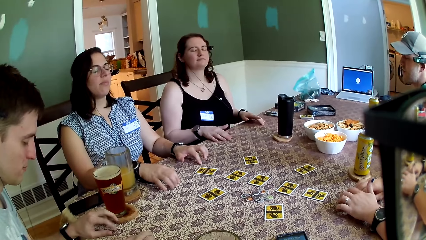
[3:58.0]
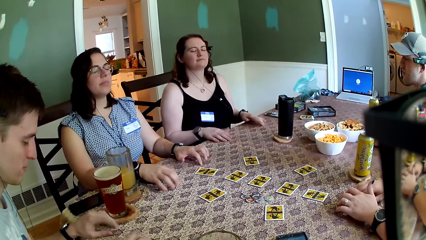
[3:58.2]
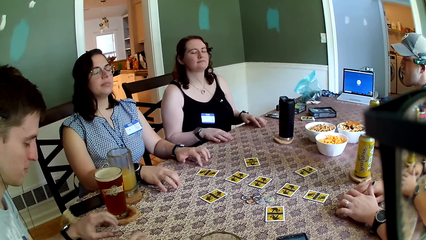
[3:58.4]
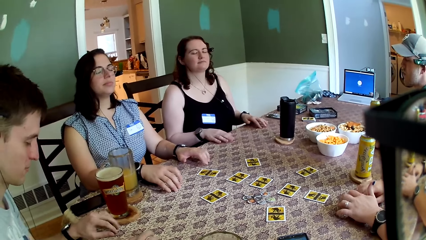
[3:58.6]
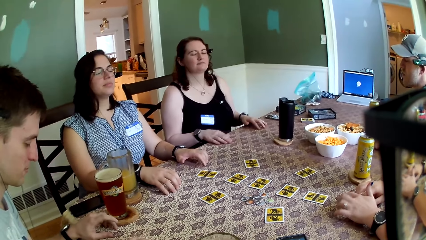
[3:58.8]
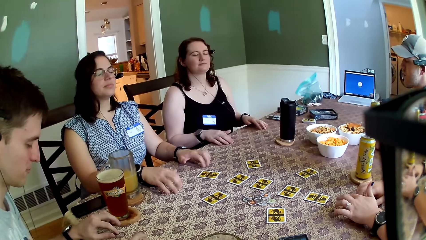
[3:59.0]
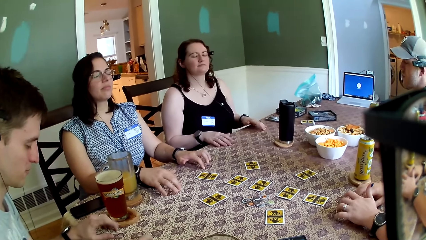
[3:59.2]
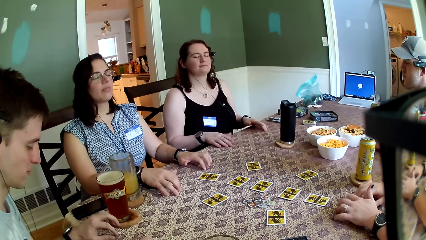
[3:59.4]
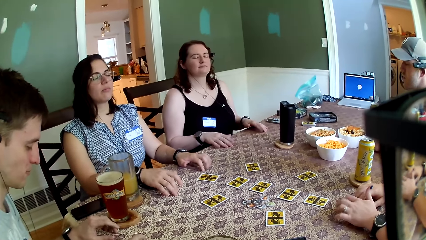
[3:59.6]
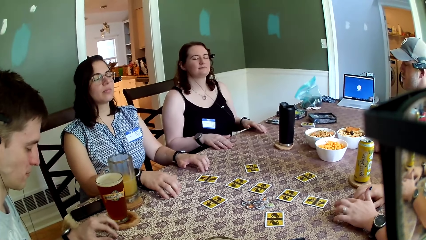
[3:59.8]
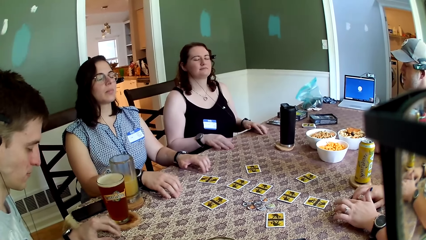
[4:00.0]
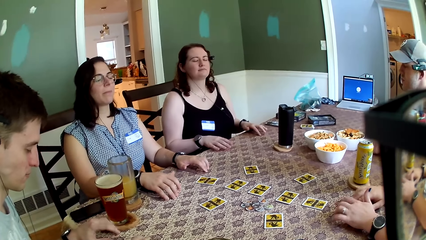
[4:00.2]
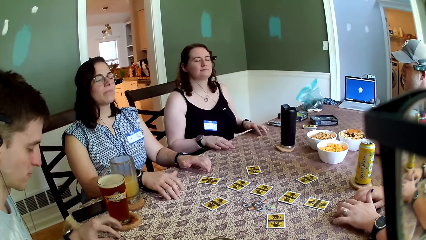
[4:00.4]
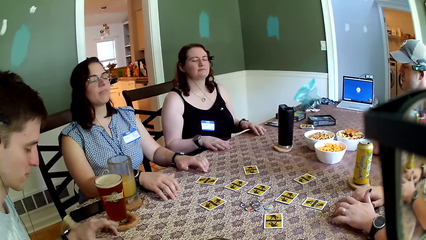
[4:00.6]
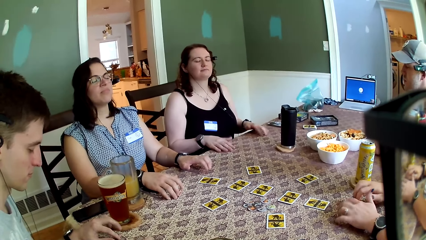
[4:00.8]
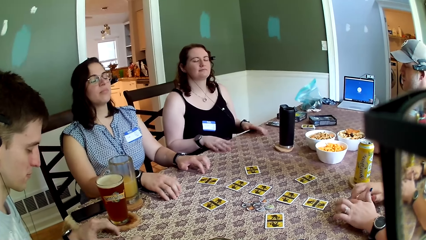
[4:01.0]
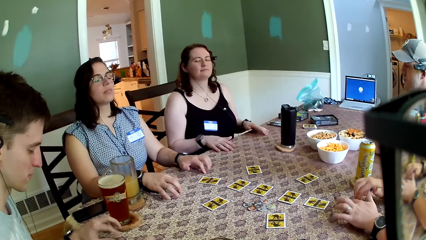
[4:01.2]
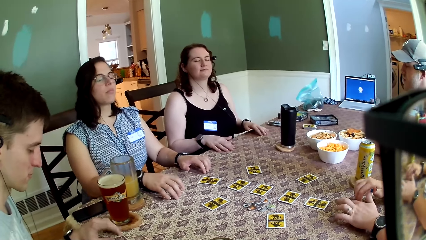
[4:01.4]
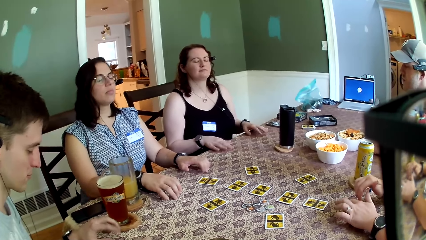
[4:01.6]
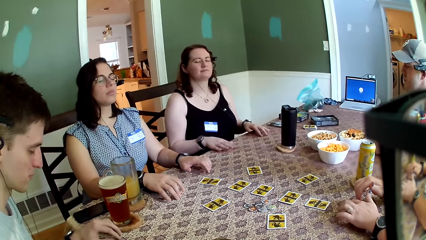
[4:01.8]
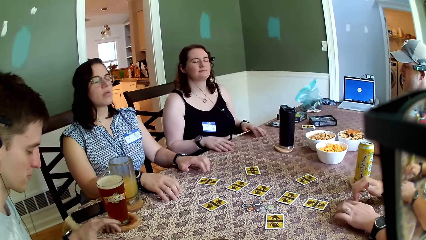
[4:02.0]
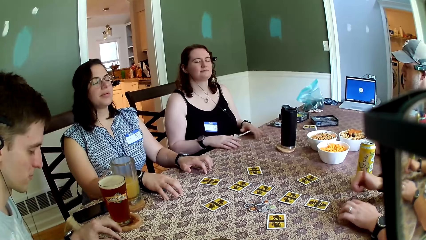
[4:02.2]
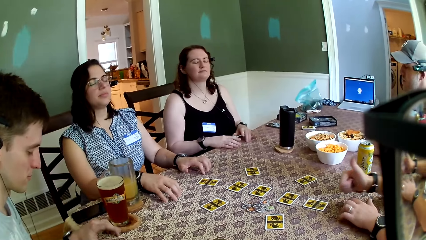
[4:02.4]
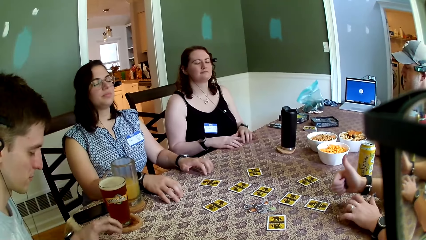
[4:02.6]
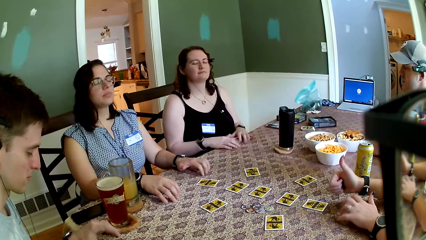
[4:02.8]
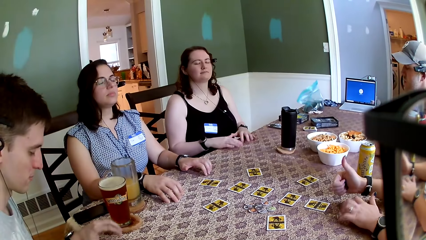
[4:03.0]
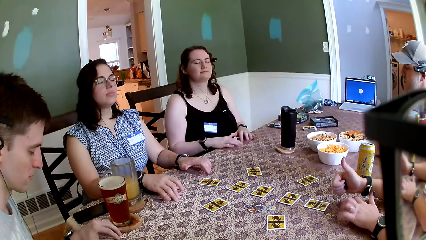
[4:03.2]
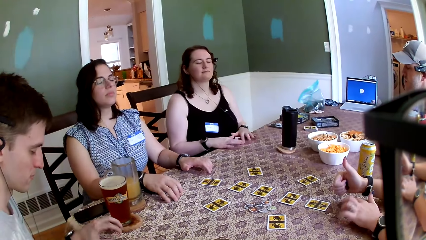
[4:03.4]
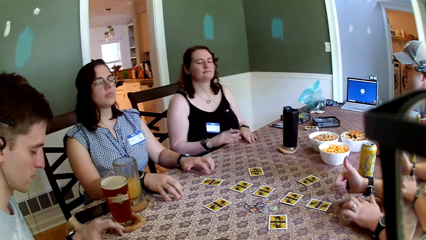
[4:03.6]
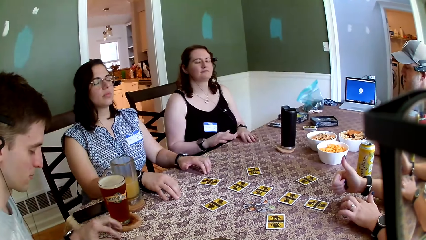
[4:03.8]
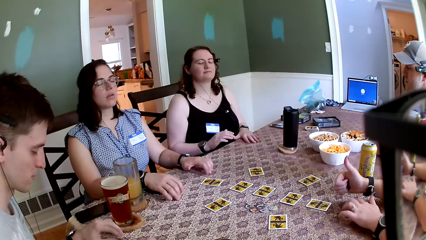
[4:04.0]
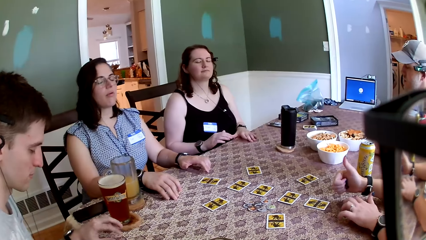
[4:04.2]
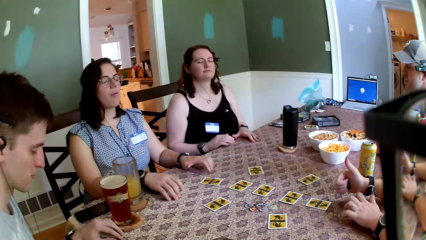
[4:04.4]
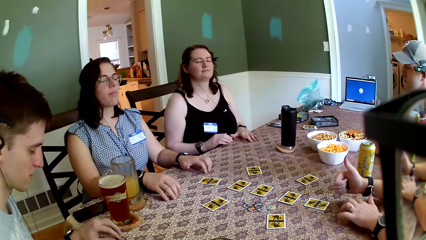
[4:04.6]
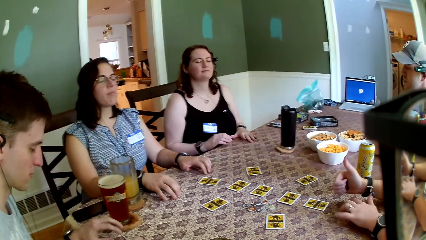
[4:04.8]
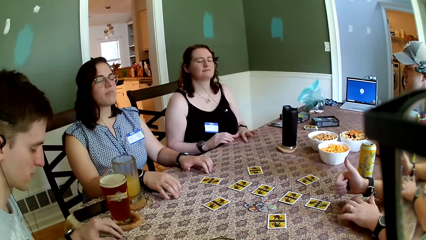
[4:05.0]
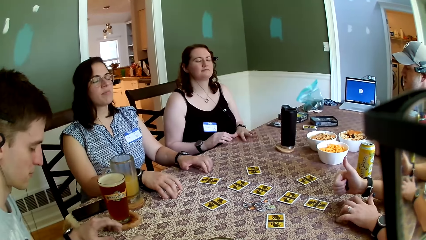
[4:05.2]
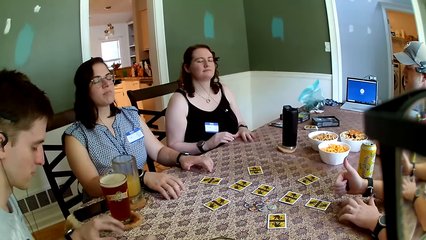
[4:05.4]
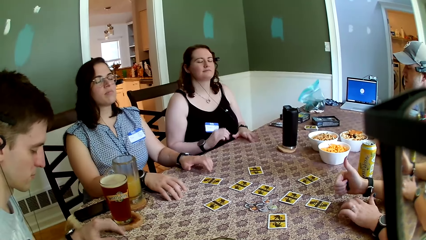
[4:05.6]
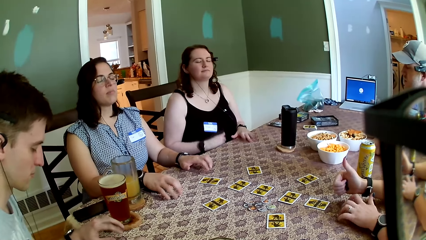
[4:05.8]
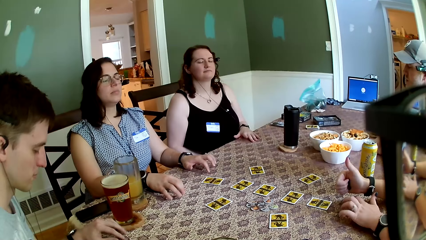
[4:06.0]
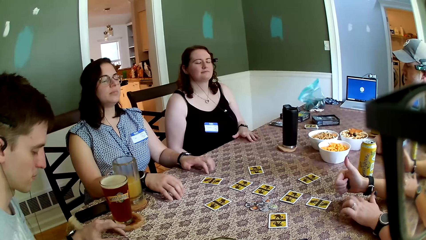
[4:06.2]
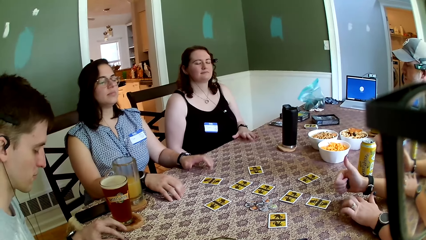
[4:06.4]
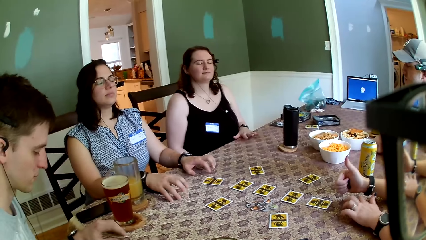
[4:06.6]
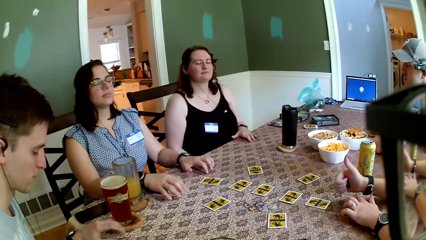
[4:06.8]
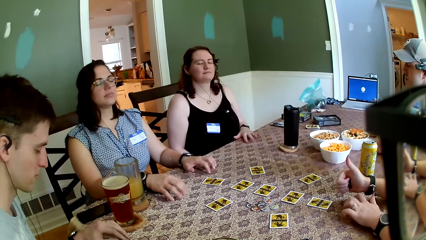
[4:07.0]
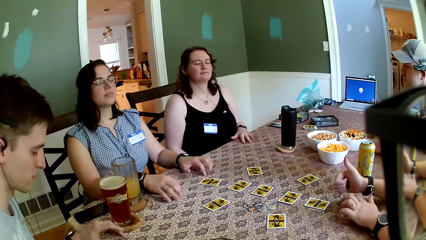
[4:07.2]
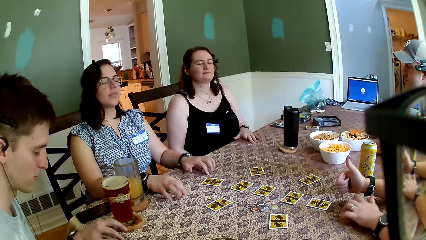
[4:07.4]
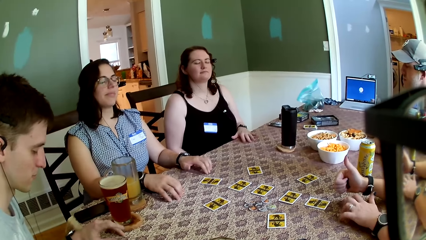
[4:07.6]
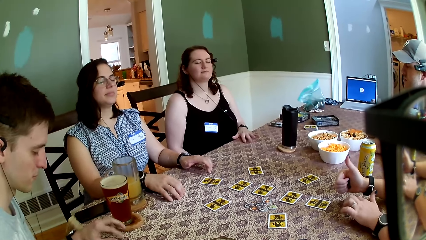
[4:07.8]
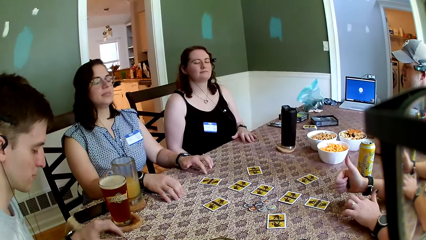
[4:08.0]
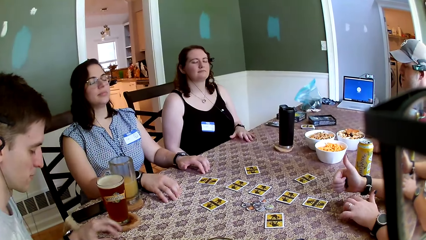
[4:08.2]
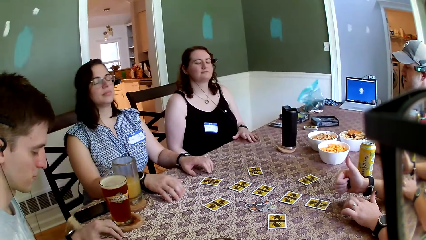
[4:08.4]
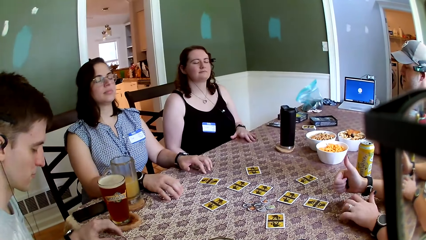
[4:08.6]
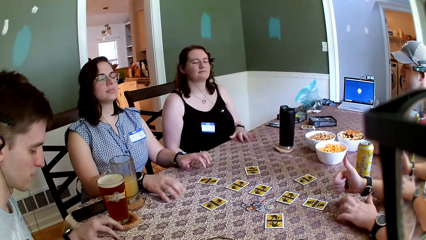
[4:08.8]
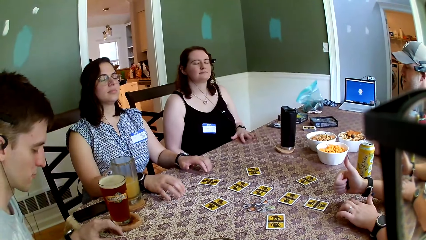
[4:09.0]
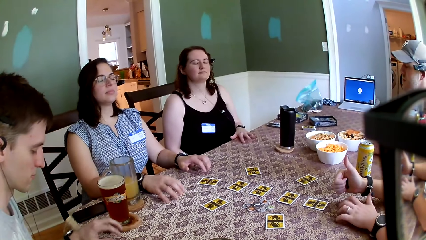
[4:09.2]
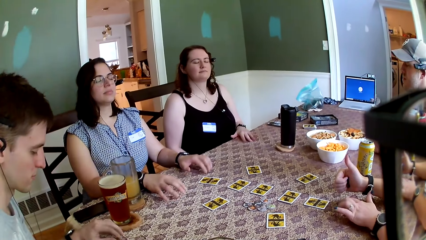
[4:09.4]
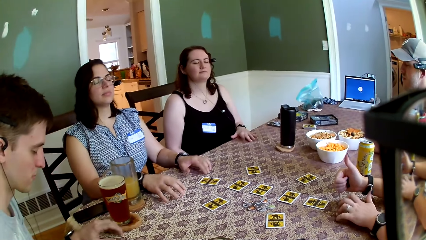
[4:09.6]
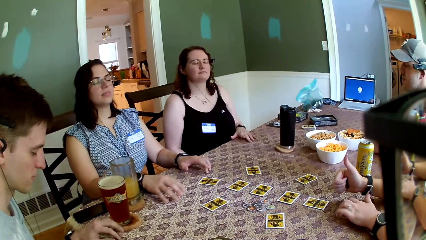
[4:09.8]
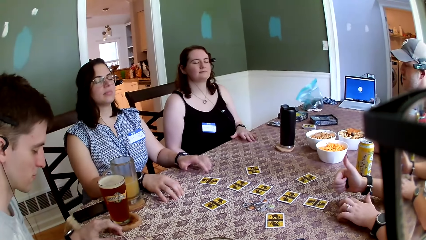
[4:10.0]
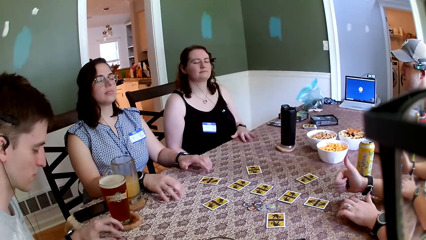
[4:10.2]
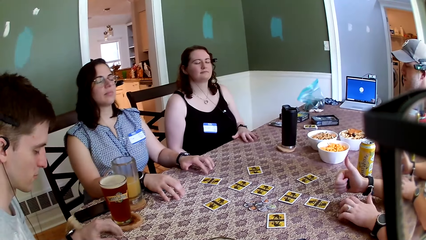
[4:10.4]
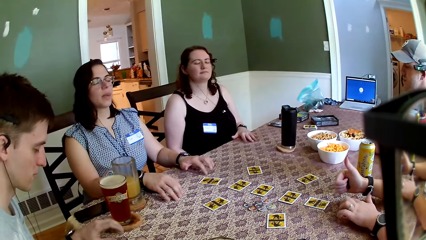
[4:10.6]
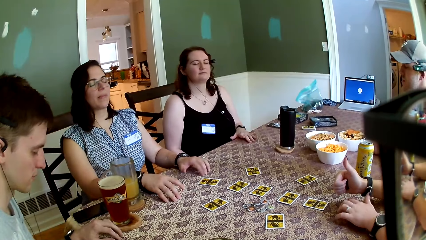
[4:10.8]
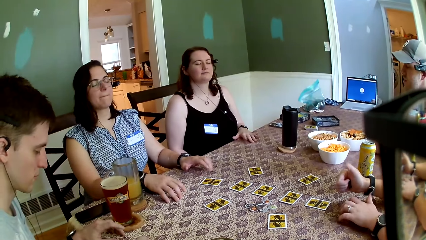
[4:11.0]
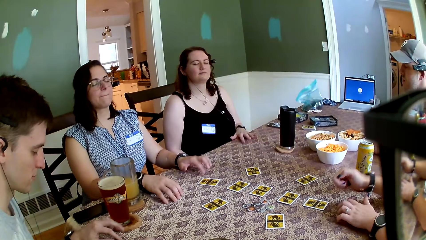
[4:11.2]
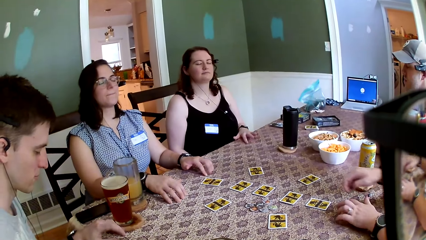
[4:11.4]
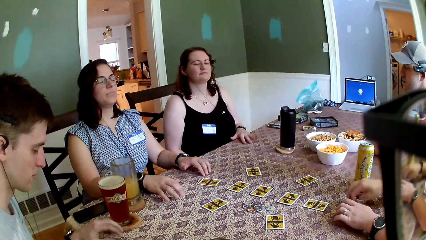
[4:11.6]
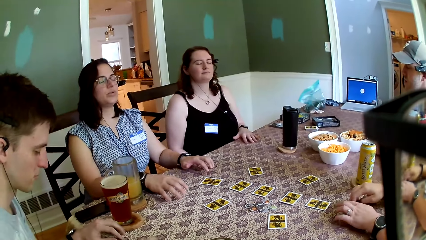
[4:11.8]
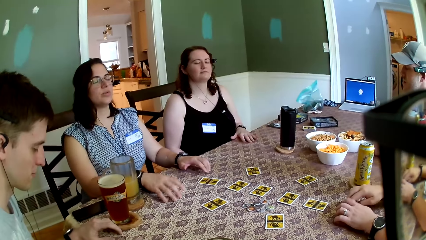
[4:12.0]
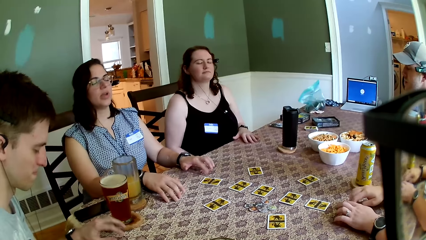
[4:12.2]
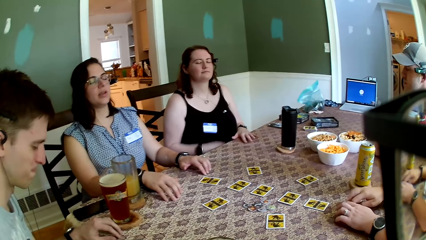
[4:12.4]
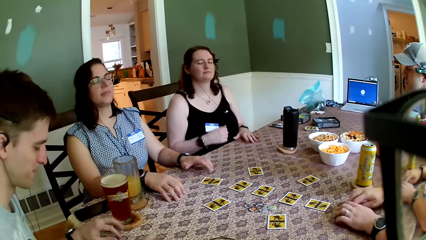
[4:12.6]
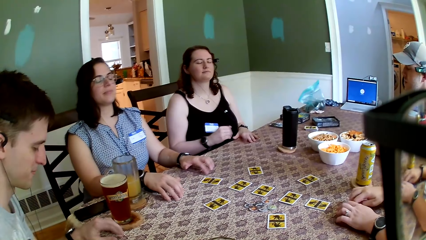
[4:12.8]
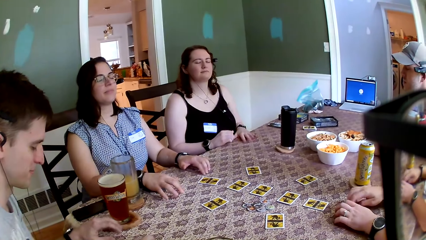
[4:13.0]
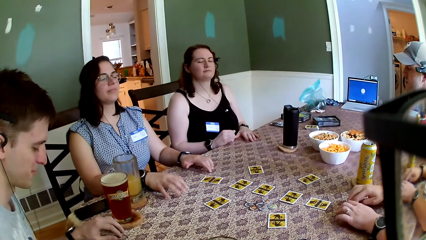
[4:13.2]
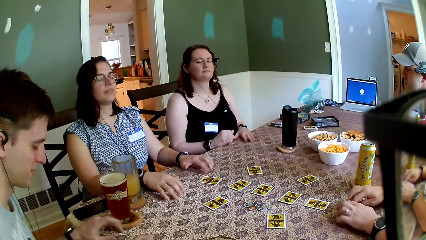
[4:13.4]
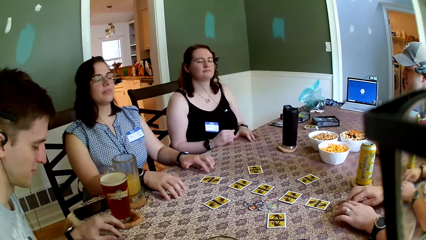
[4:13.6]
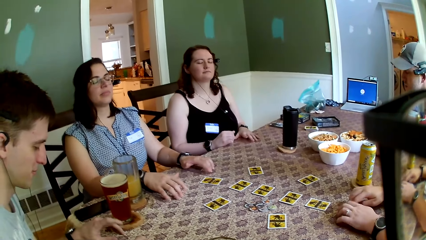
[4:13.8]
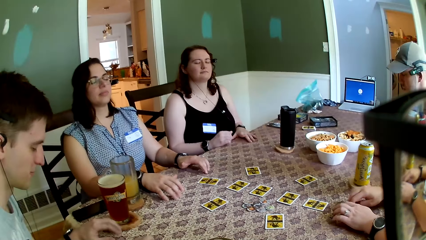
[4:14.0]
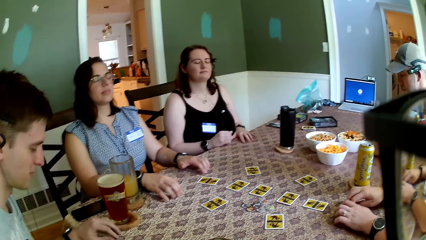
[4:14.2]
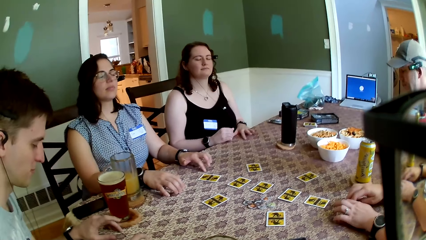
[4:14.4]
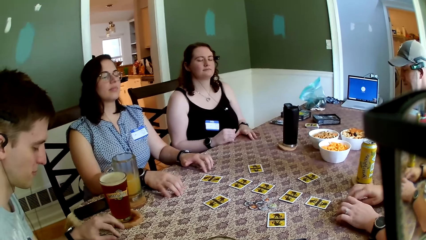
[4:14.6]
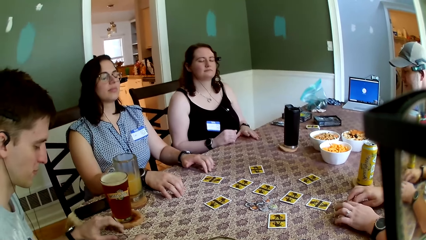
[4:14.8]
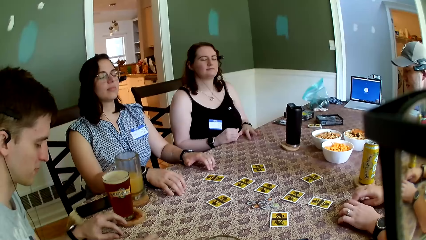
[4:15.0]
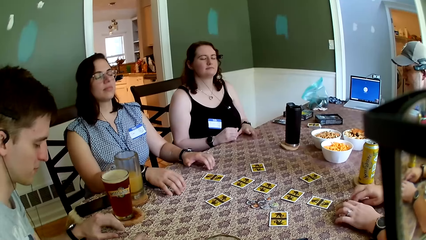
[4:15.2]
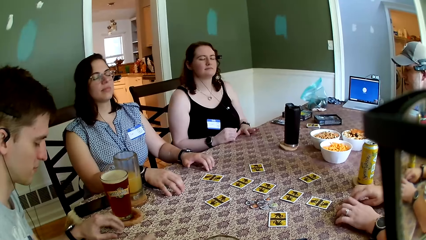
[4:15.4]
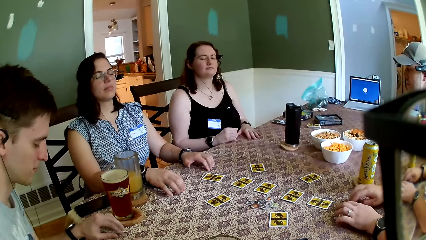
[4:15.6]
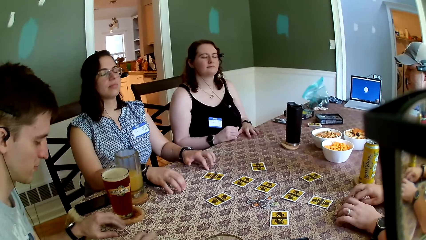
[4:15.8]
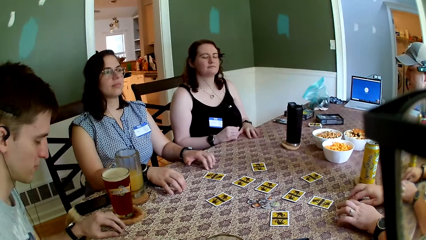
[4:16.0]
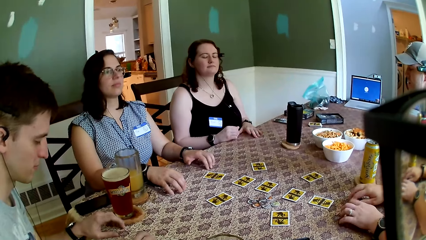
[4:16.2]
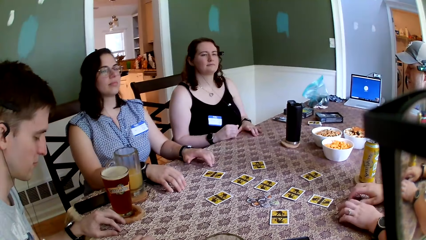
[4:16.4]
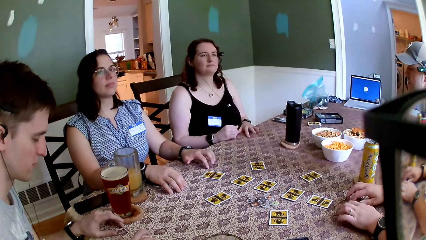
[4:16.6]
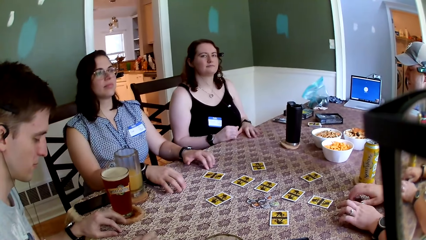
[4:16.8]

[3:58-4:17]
The camera wearer looks at the table. They look at the table again.
